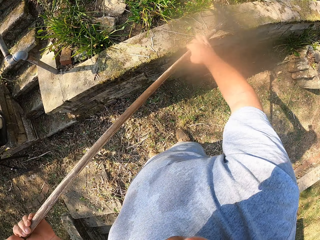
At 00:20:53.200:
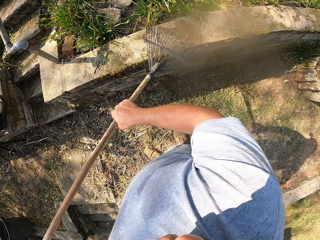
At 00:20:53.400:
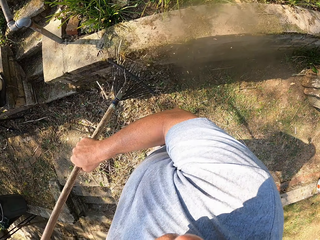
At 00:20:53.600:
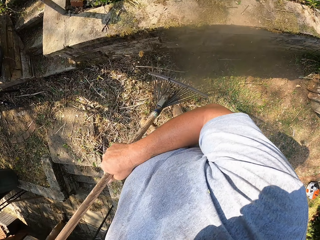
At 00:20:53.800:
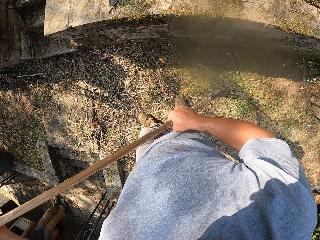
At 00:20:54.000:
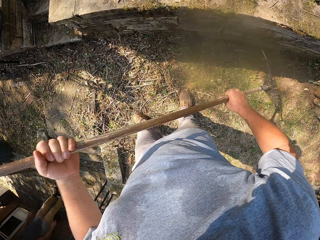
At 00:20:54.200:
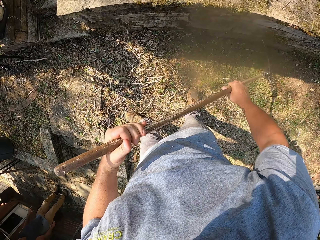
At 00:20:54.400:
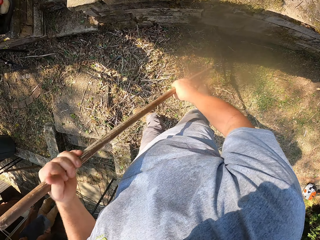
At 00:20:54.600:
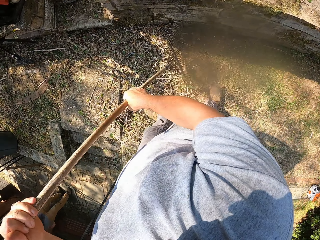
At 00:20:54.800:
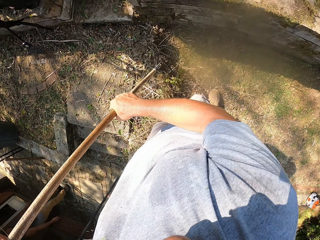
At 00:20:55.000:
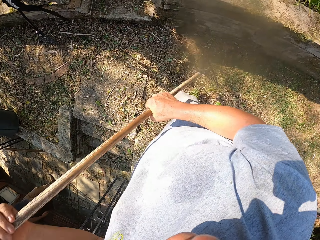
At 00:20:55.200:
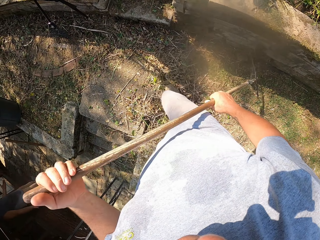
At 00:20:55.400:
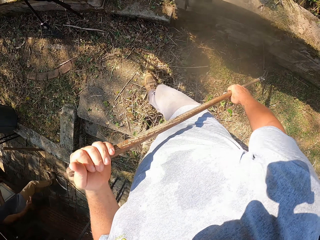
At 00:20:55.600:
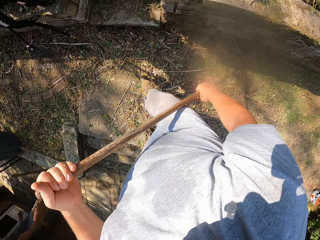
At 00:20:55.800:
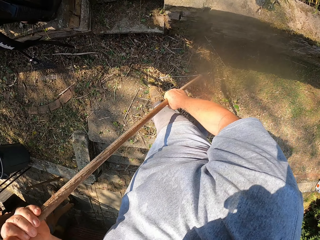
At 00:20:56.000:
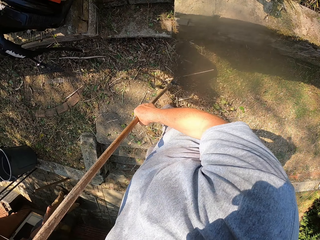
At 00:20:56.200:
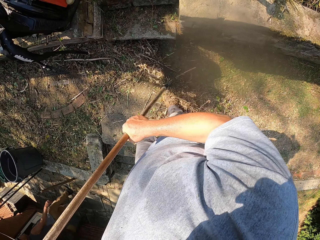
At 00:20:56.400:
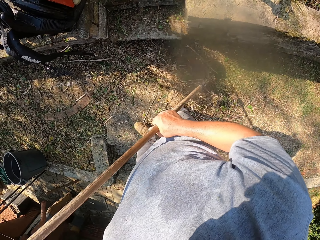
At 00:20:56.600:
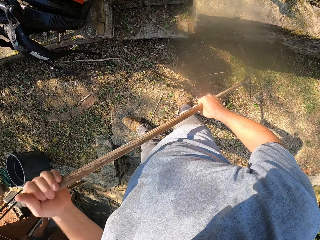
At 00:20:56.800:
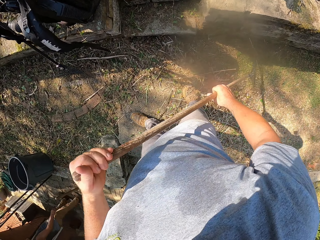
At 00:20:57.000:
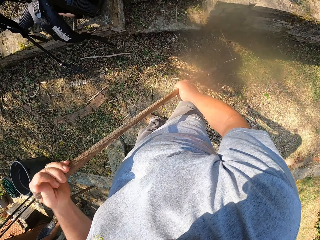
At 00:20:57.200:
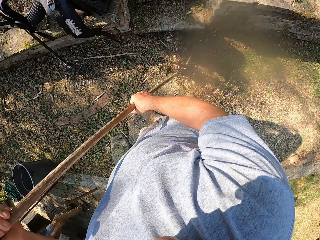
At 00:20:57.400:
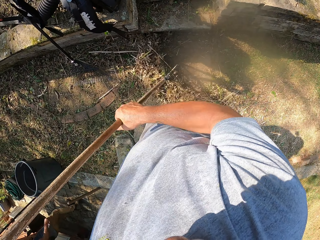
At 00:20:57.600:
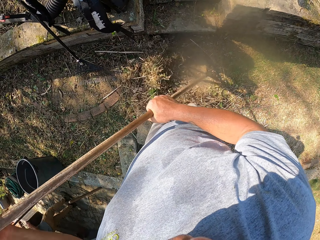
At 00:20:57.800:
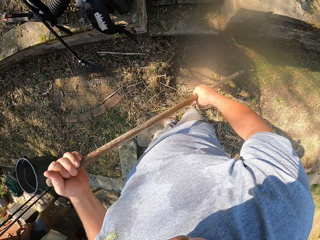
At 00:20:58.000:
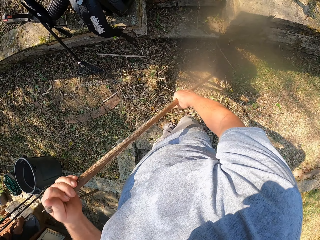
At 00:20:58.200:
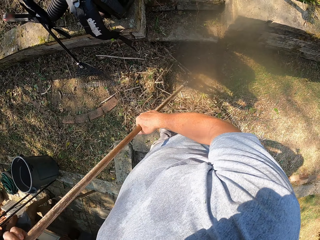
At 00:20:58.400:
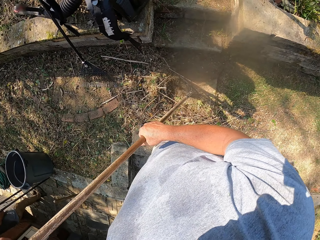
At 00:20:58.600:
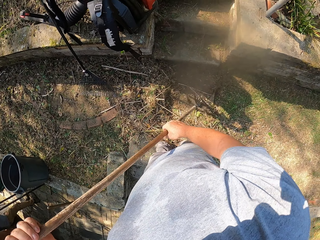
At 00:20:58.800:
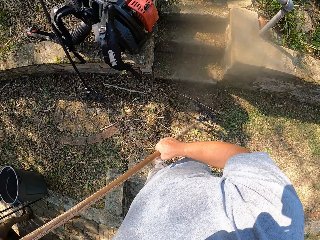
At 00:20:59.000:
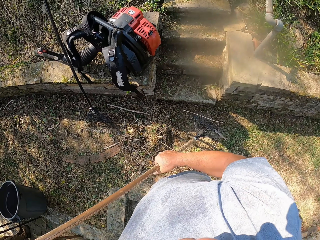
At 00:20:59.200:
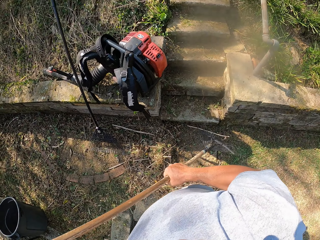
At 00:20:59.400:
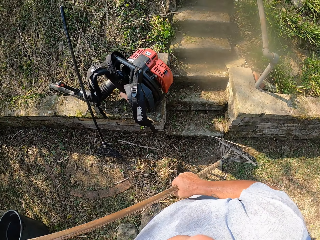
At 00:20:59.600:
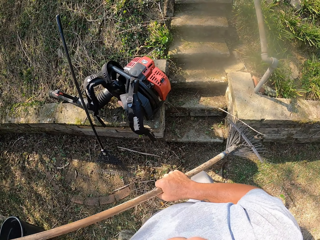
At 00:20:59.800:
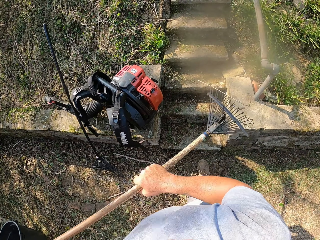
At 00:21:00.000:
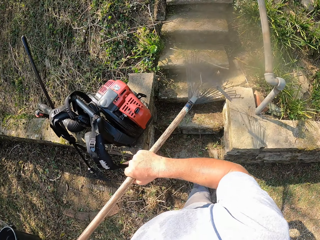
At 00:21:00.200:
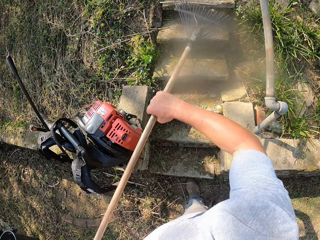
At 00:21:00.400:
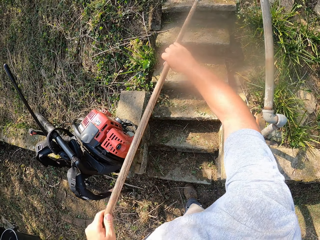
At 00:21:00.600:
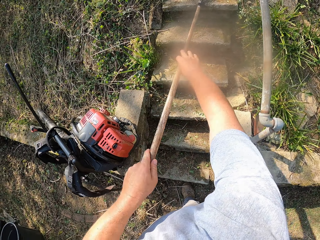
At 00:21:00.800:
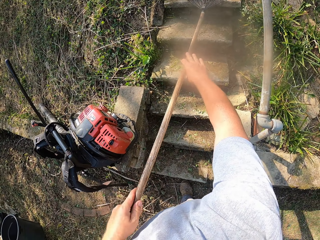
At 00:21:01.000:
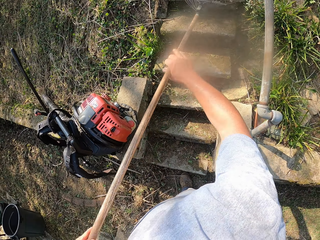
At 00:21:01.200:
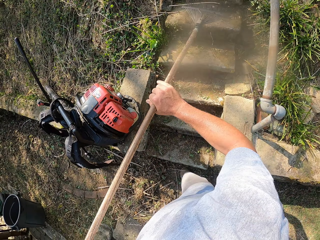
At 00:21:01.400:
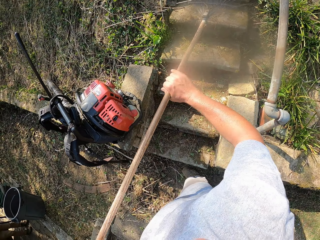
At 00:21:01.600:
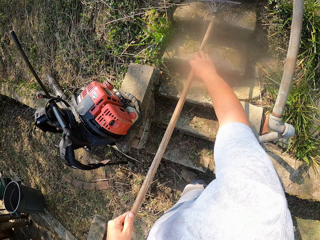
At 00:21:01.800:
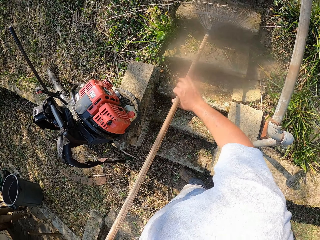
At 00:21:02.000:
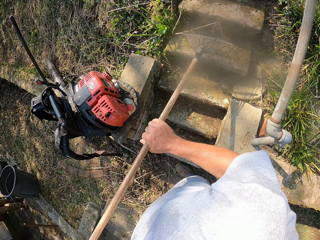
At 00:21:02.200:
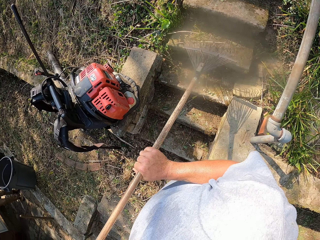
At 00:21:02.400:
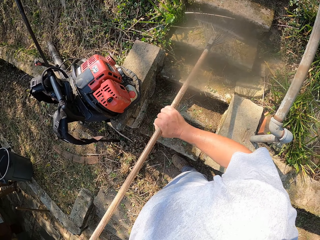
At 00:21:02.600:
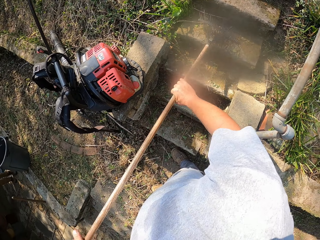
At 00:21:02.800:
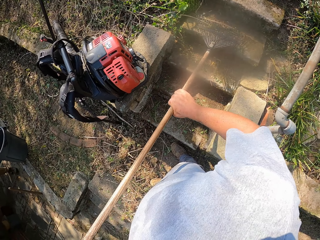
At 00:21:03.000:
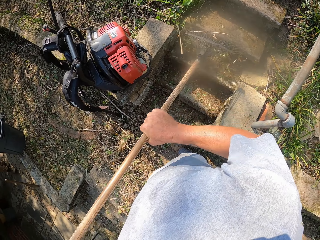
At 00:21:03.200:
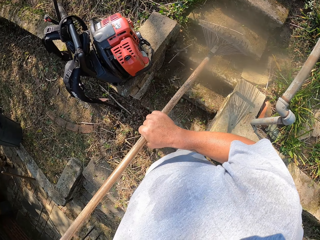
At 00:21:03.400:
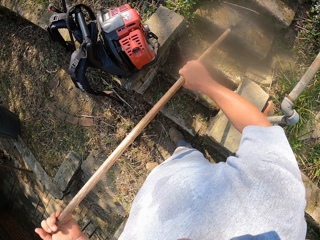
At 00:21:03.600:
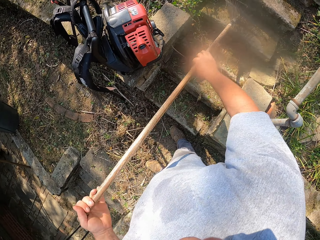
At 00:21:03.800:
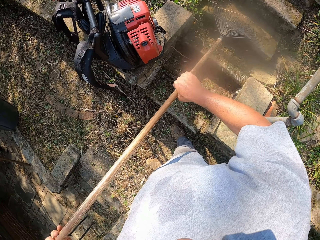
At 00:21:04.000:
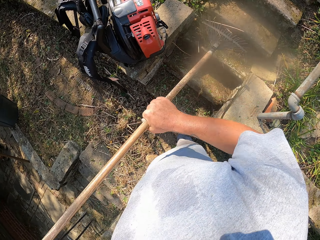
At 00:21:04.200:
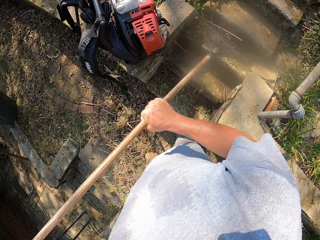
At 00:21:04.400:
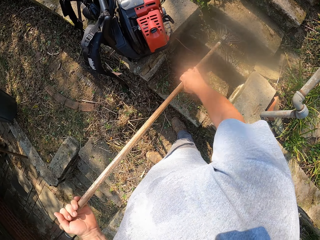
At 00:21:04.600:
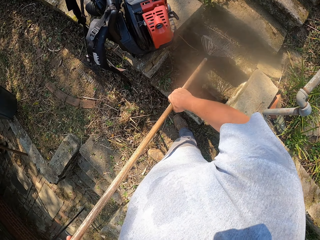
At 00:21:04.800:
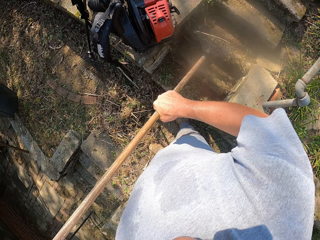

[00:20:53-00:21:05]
The camera wearer shakes the rake. They sweep the stairs with the rake.

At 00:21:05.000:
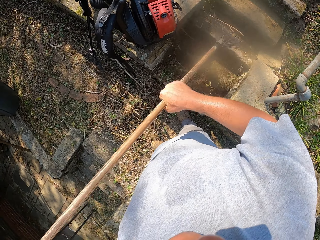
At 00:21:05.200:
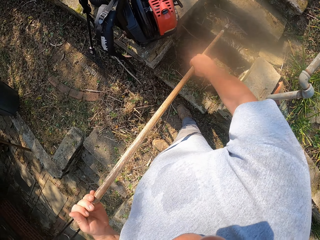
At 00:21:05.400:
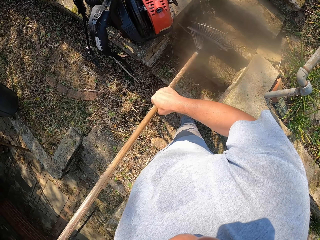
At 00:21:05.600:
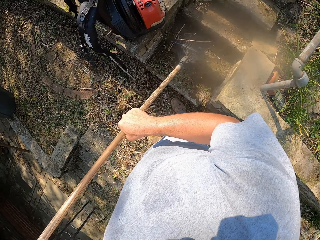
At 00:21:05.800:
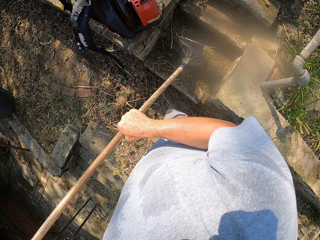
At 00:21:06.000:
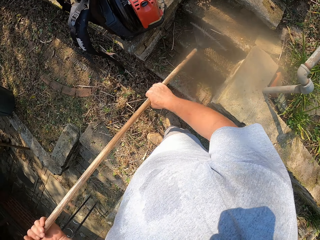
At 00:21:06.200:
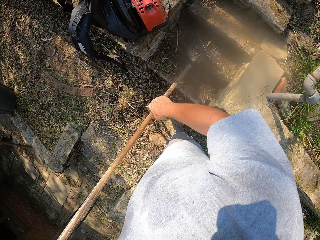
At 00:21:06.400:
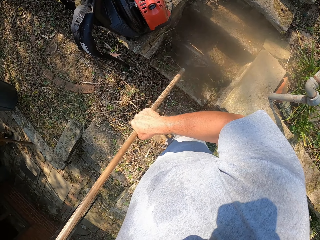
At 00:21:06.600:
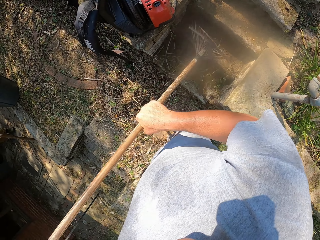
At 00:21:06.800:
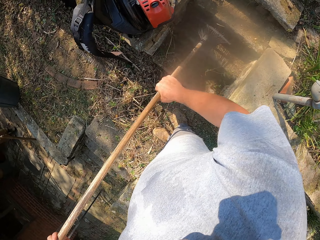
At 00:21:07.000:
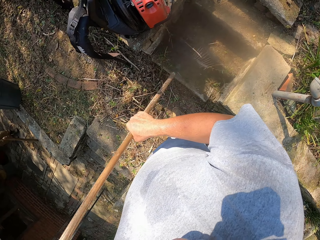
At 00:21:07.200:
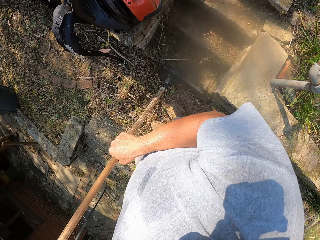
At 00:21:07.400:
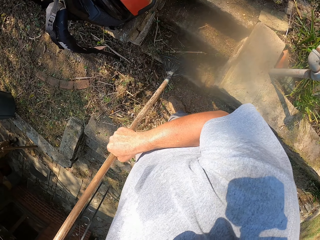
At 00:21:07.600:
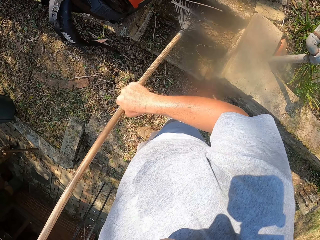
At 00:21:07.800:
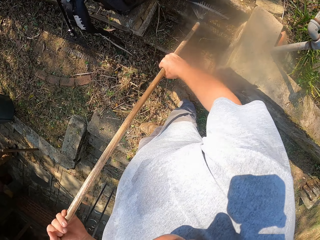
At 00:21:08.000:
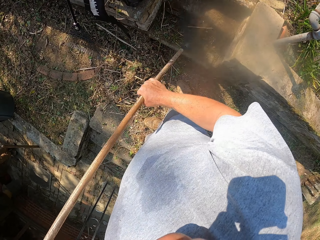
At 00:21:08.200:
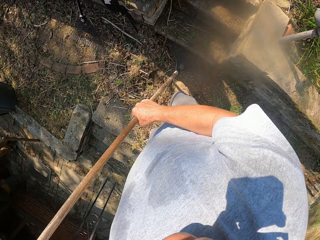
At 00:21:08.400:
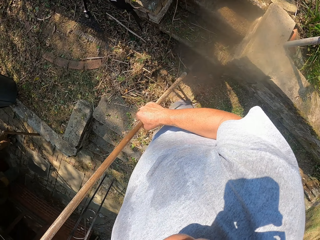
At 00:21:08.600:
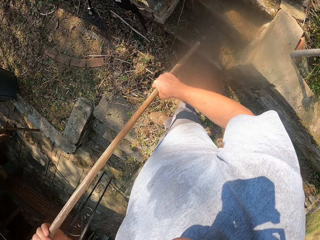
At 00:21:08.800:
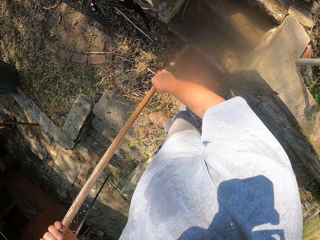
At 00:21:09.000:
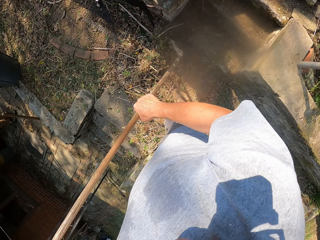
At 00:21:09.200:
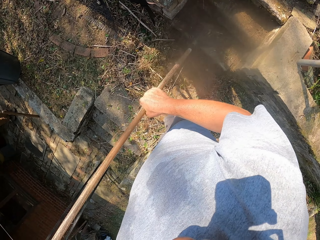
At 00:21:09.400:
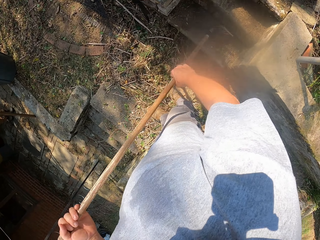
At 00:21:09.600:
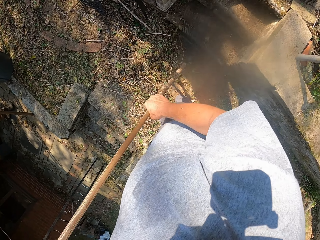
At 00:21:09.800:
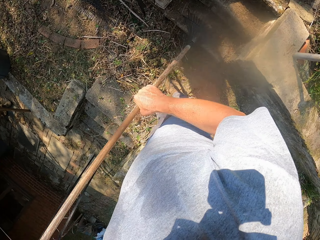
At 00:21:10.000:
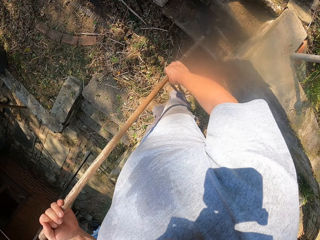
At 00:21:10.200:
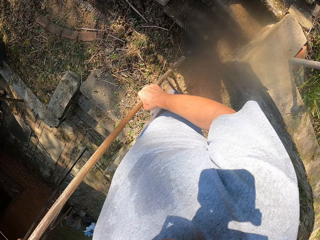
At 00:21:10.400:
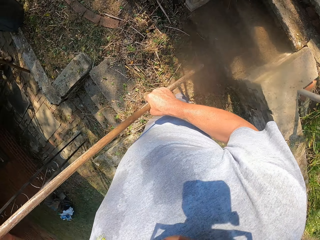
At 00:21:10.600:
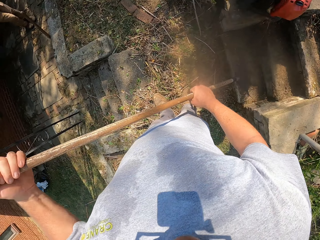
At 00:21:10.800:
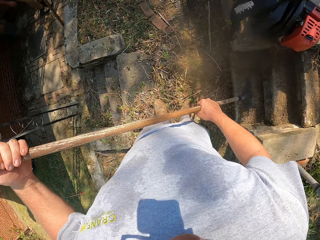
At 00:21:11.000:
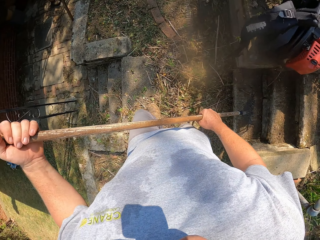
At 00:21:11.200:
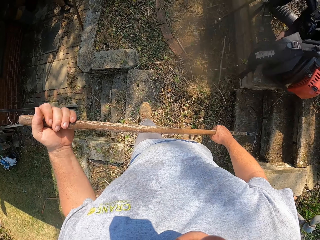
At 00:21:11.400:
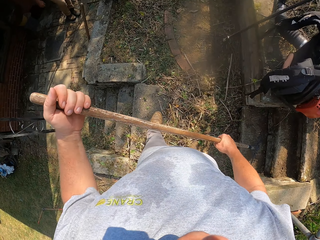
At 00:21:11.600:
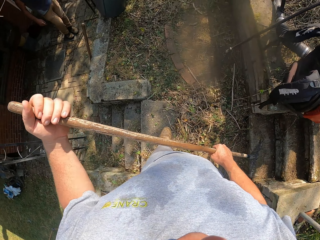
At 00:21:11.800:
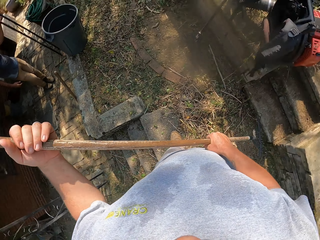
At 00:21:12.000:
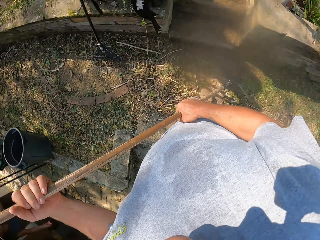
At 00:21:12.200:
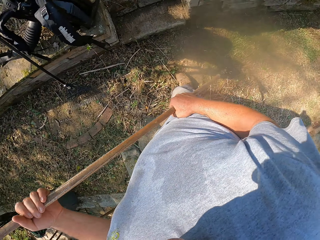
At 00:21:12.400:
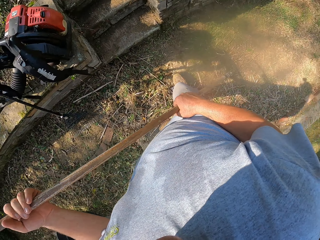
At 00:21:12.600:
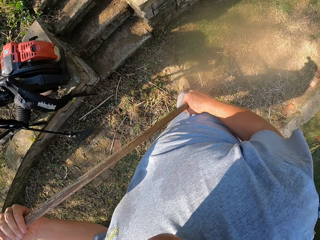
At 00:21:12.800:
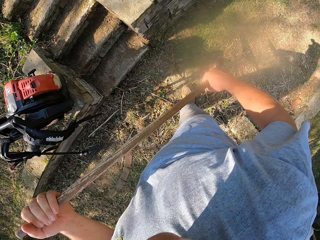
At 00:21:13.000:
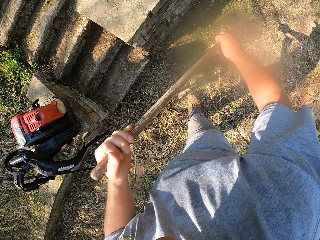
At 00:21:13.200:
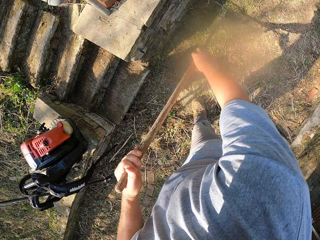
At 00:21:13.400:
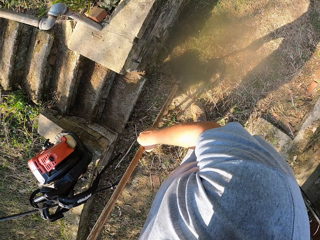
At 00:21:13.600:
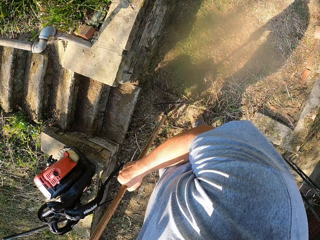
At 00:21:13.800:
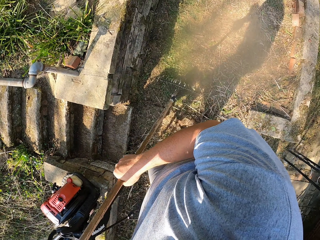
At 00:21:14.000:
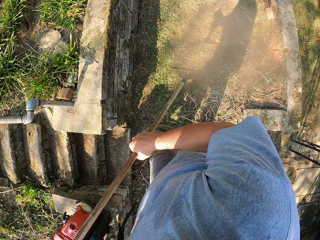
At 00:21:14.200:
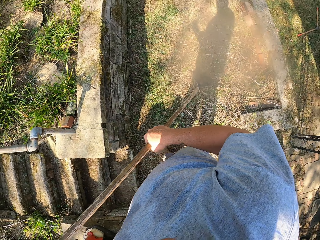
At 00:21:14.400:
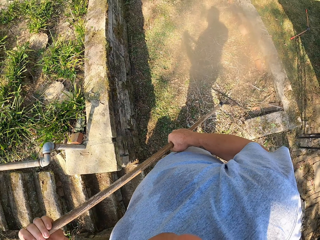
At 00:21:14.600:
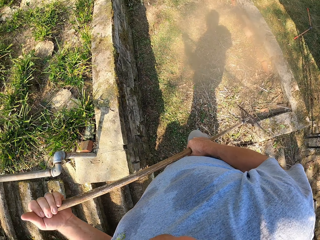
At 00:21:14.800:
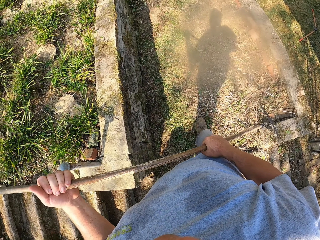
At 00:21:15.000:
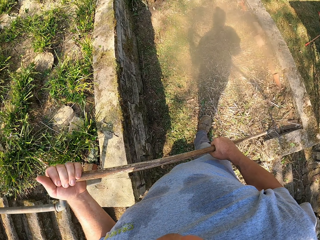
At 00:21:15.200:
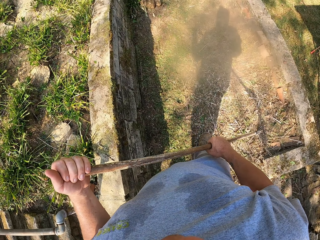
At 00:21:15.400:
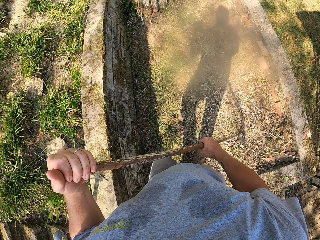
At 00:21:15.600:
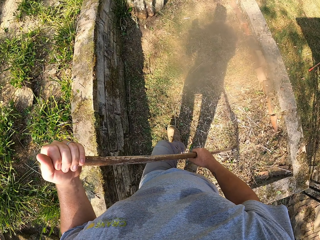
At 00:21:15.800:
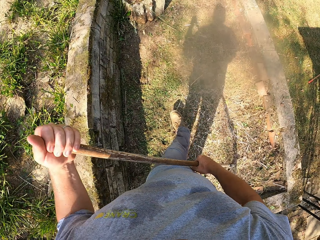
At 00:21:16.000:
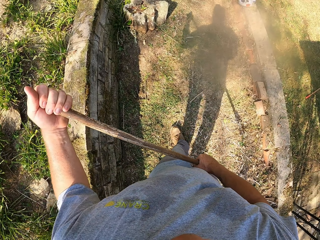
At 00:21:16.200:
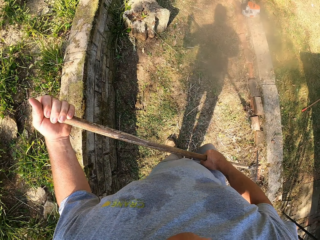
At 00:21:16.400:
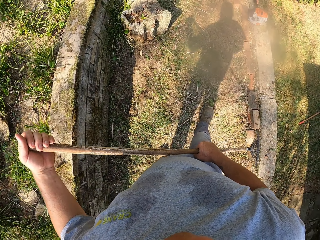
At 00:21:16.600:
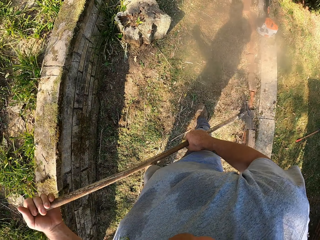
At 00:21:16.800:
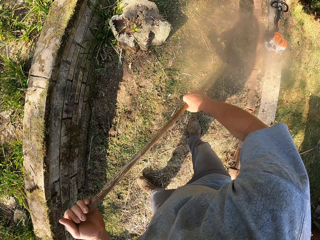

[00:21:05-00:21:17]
The camera wearer looks around. They clean the pavement with a rake. They walk around.
